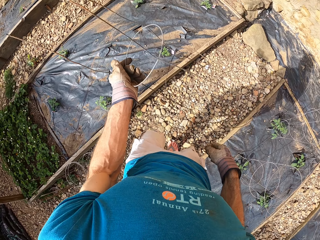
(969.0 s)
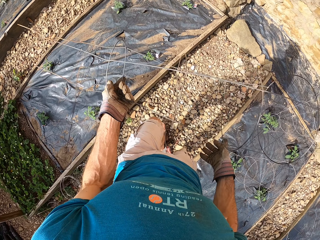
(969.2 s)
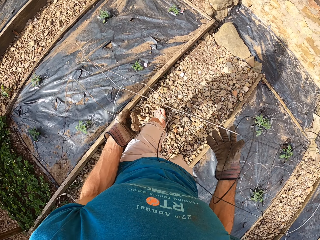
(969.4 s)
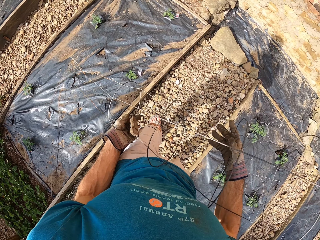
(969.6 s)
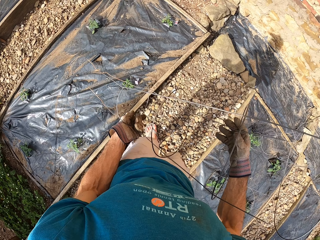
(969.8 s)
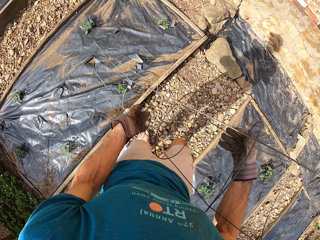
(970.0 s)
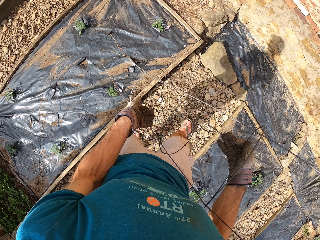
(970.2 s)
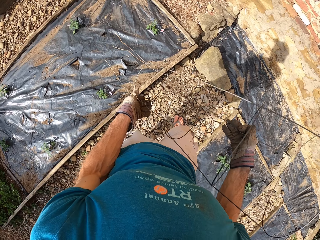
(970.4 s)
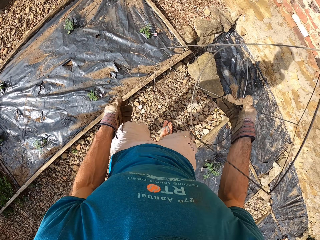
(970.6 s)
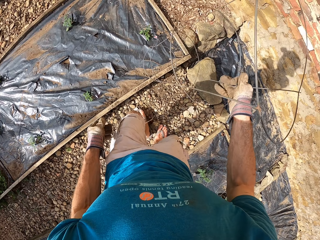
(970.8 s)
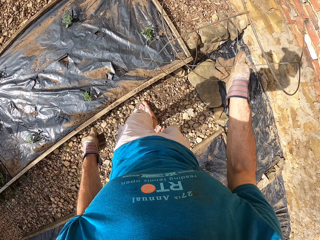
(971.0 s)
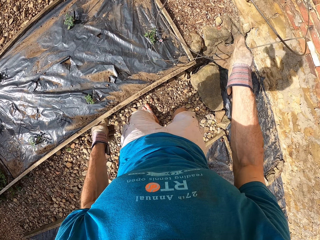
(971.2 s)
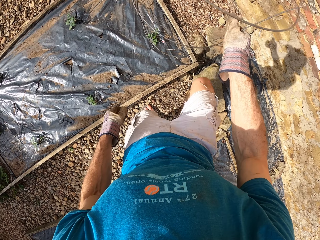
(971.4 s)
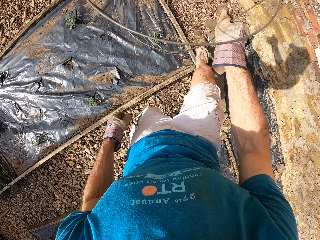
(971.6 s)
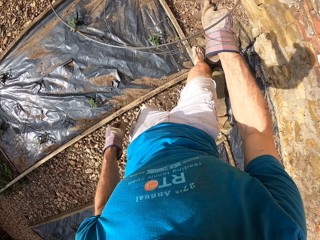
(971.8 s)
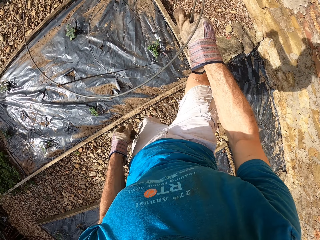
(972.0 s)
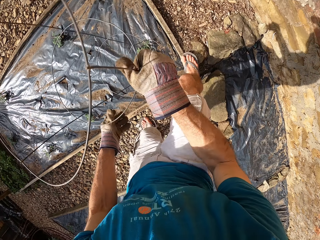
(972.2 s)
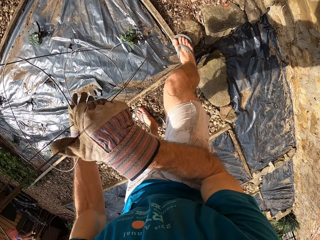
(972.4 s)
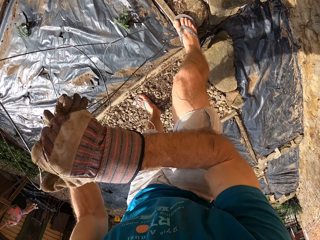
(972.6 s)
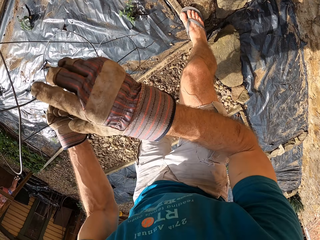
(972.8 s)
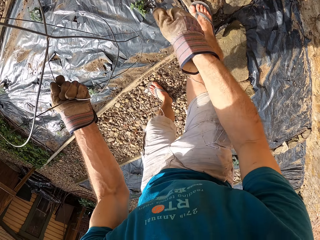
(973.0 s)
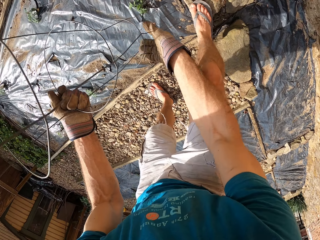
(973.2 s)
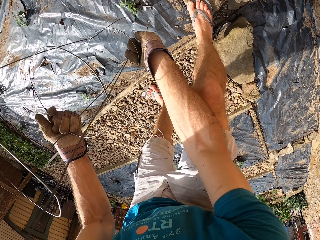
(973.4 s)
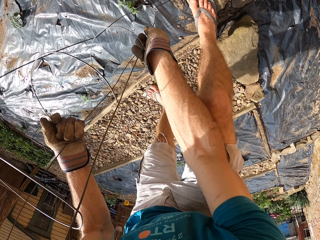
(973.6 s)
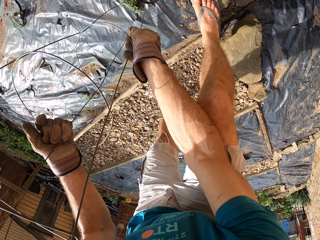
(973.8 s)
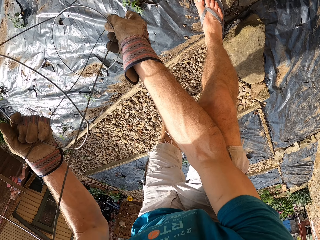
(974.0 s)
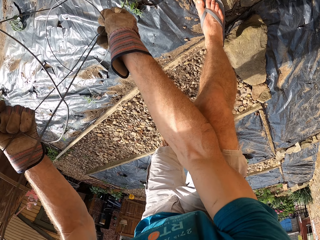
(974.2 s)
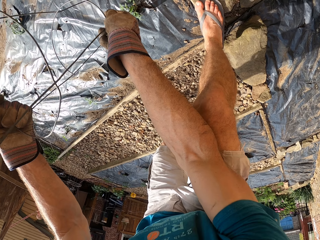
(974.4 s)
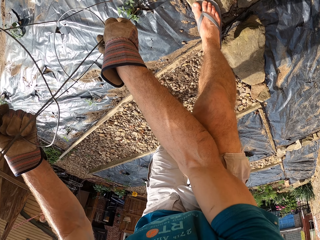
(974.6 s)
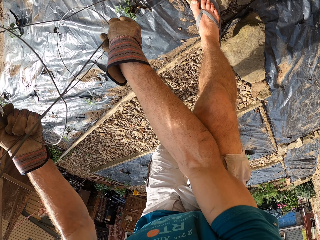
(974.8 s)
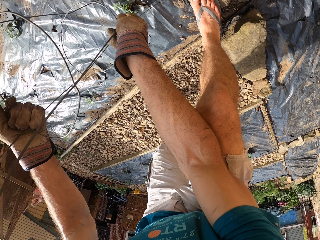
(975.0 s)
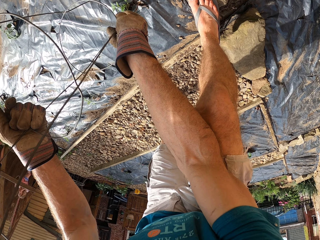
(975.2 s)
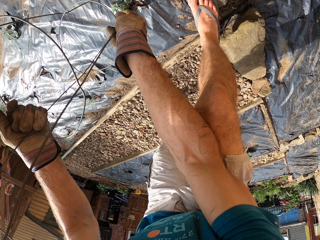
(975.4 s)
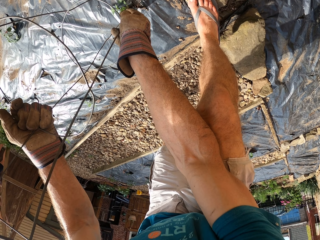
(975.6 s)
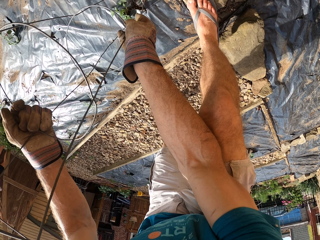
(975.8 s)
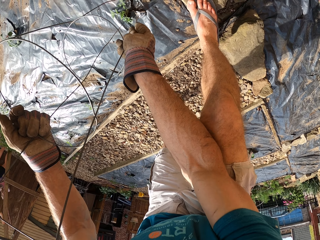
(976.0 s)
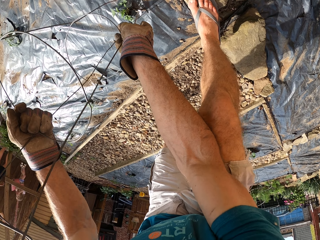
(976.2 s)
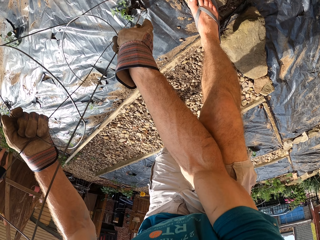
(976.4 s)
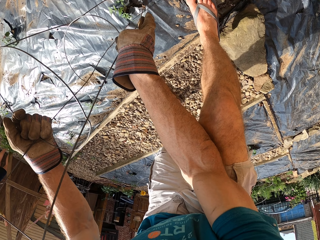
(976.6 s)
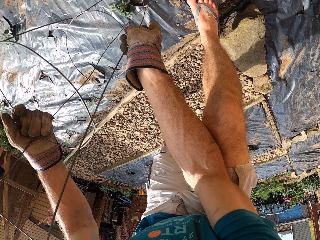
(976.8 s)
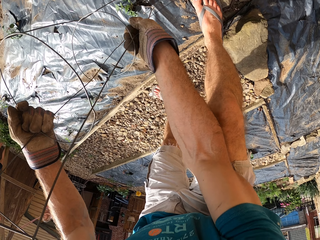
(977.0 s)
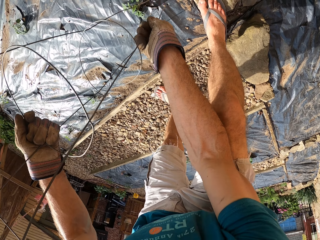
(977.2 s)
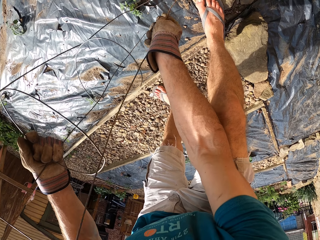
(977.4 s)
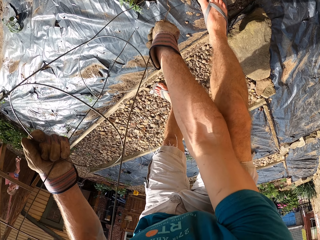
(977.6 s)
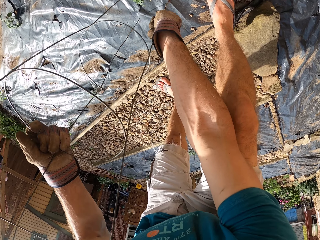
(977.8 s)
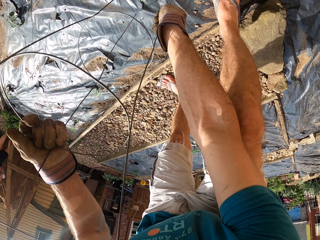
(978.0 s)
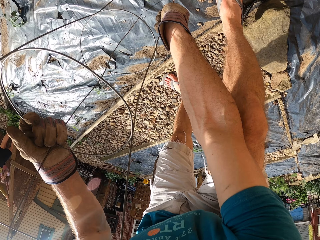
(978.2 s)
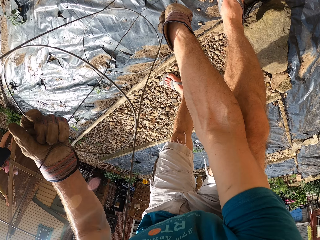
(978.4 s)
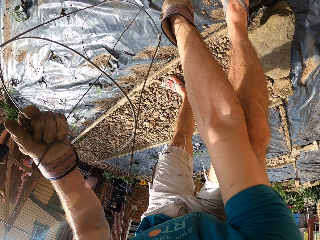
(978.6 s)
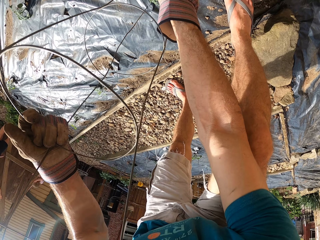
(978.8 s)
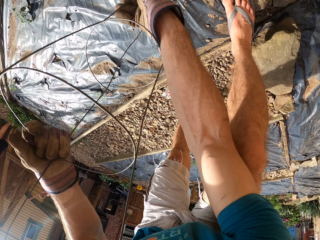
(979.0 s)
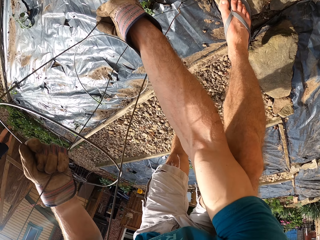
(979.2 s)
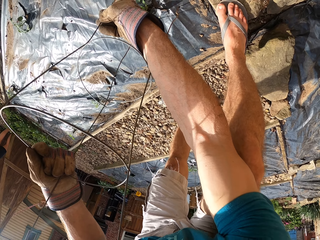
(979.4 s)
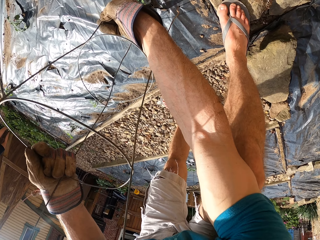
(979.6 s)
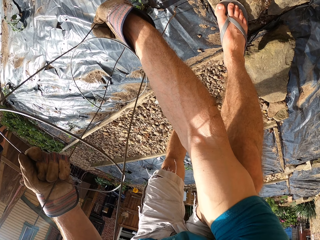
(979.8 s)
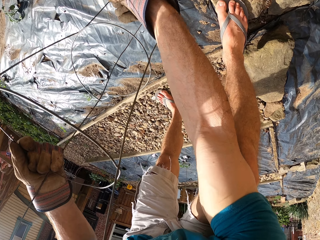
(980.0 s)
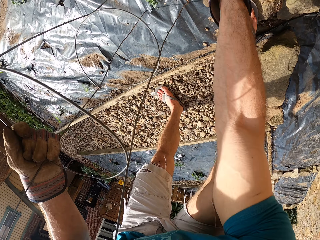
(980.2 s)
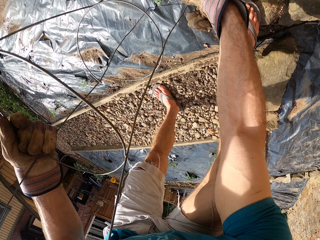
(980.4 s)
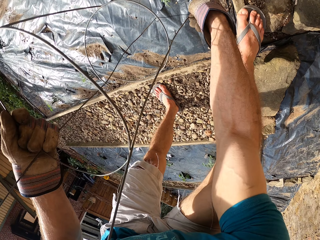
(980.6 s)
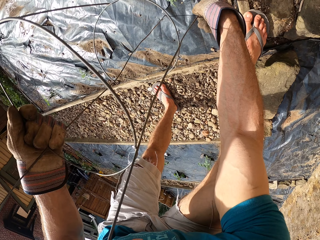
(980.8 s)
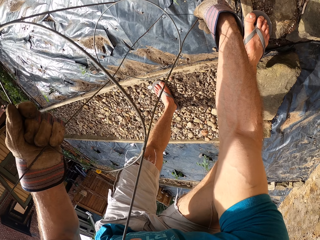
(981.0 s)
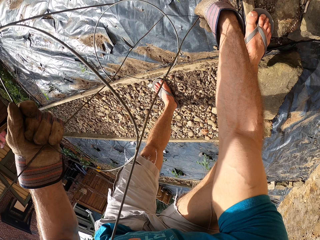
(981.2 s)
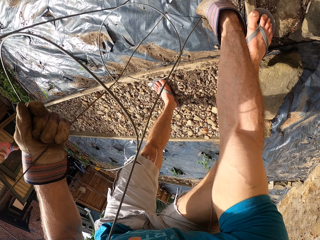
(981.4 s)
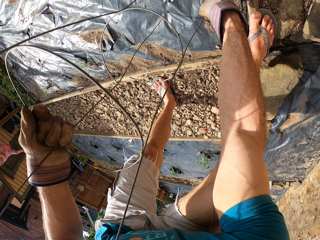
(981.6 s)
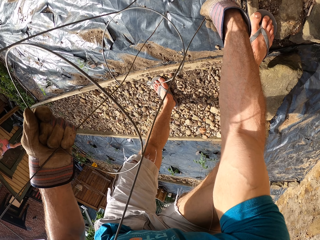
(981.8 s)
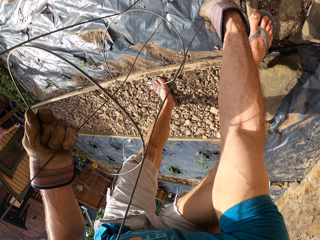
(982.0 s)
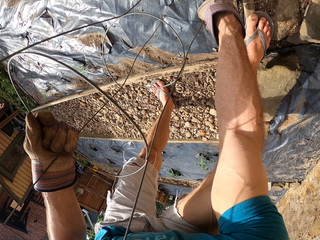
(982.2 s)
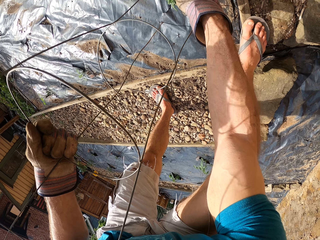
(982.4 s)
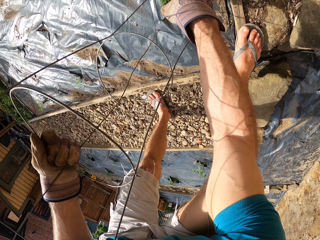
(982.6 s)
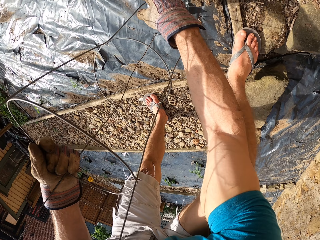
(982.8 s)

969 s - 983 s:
The camera wearer turns the plant stand or steel bar. They hold the plant stand with hands. They hold the plant stand with hand. They hold the plant stand with hands. They put the plant stand on the flower bed. They fix the steel bar into the wood structure on the flower bed.

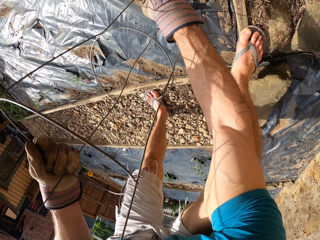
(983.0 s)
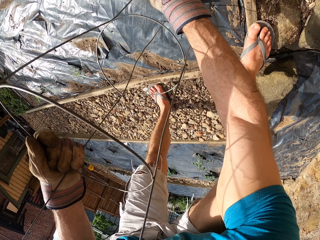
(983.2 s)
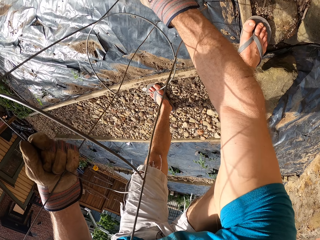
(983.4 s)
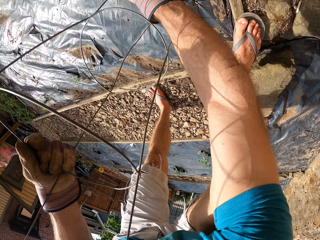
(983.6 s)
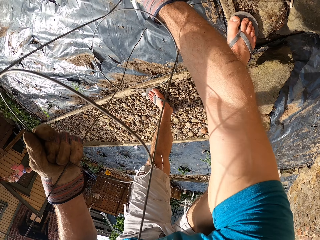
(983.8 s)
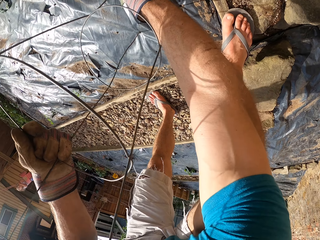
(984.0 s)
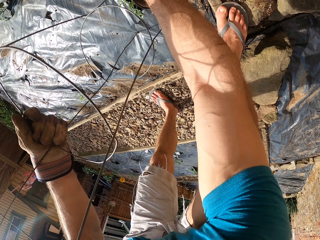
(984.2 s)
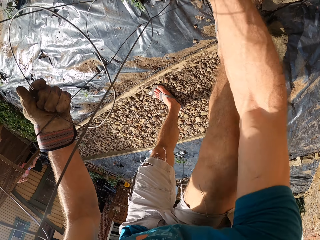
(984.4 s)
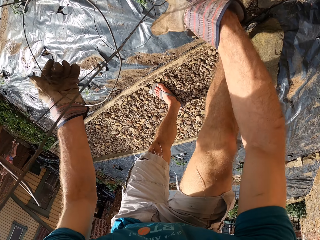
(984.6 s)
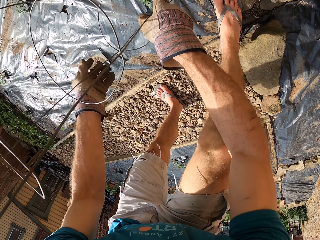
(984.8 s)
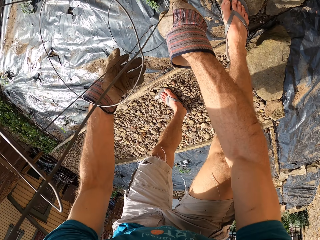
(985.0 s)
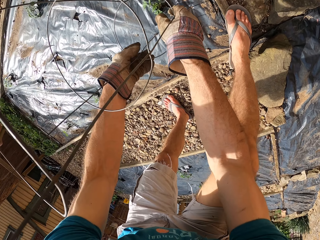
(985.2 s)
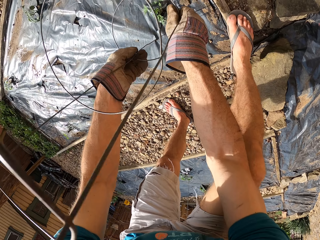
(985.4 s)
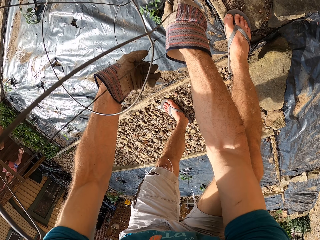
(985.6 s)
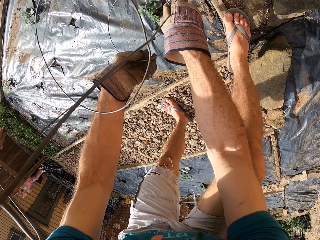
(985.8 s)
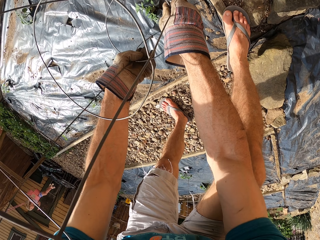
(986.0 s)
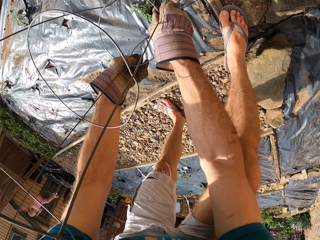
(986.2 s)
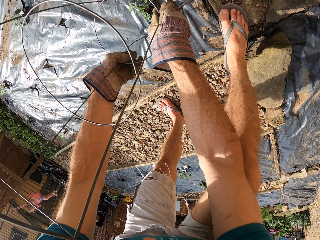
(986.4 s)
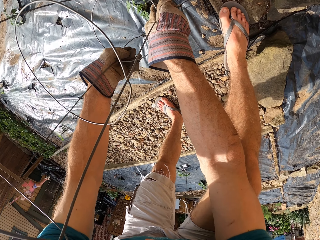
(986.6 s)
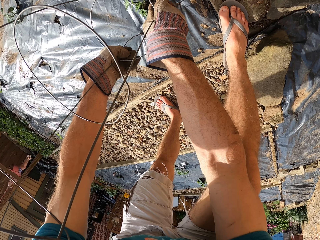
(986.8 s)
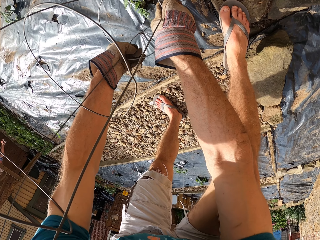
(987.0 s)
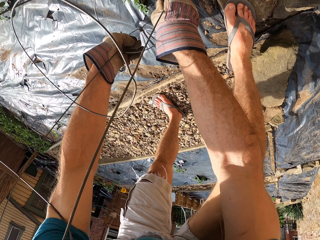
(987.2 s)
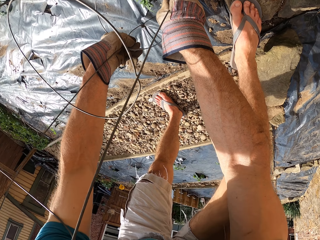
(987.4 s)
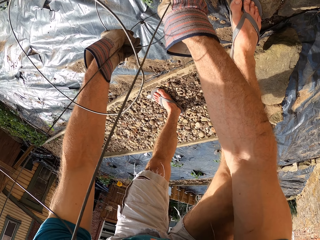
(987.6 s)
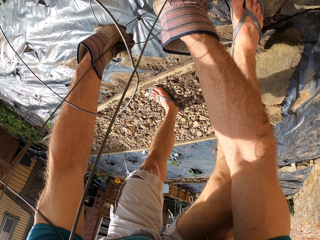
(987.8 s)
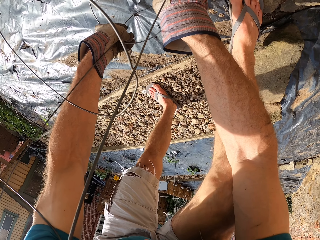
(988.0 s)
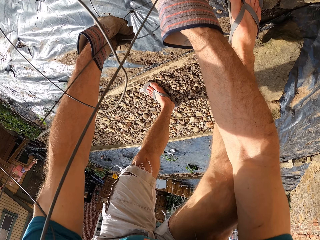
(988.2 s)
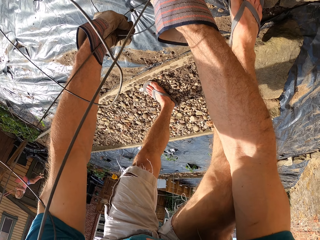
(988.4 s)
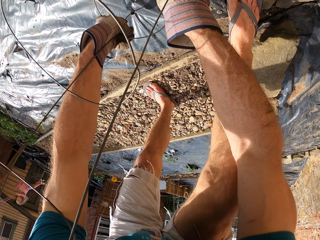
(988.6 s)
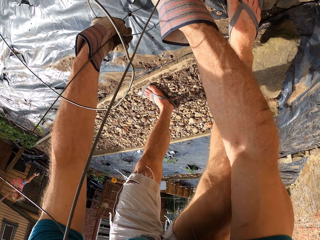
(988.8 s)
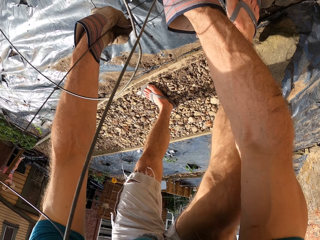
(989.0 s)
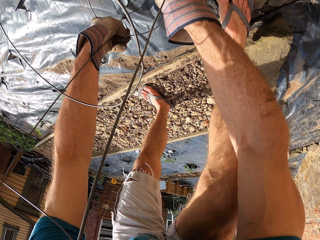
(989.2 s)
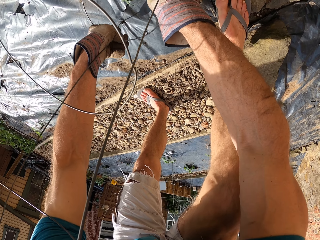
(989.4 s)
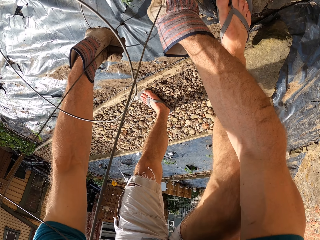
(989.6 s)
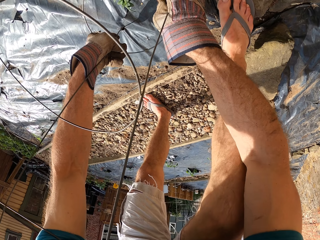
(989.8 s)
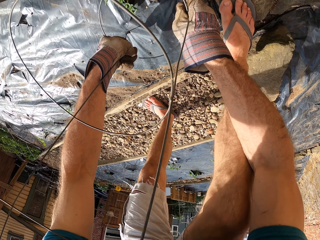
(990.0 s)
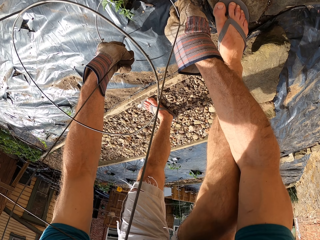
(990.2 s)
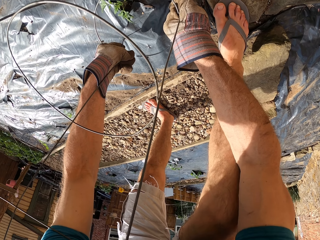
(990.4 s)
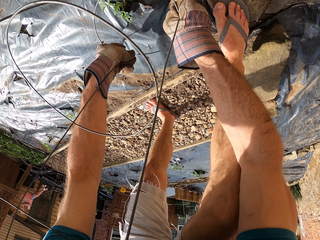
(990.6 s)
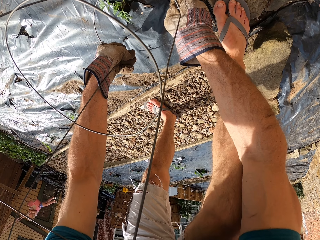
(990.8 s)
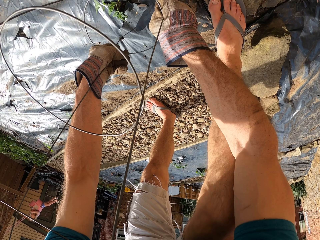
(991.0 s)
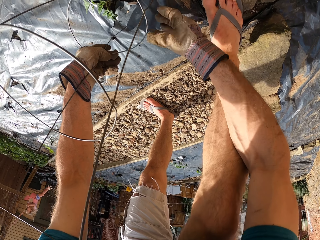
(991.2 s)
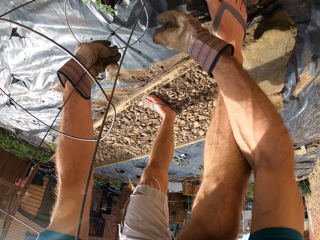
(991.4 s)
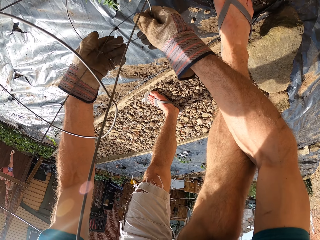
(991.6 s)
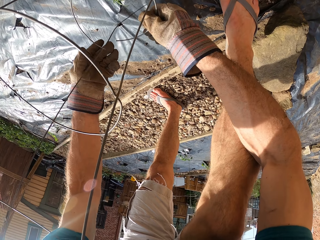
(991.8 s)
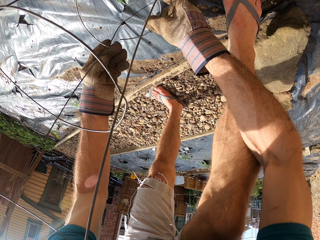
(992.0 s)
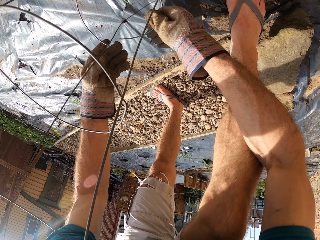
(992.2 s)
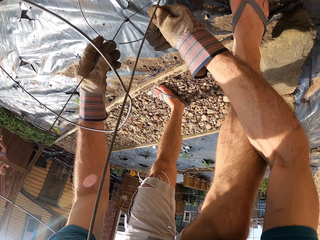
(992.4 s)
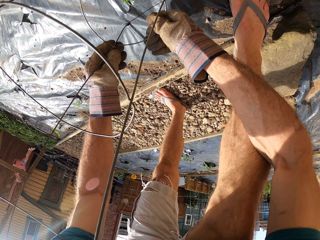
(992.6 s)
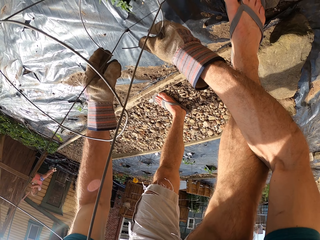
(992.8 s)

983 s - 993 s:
The camera wearer pushes the plant stands under the flower bed.
